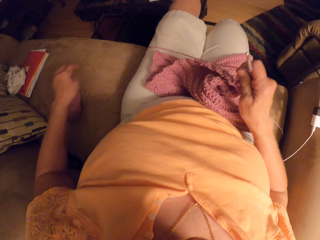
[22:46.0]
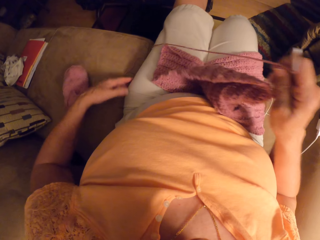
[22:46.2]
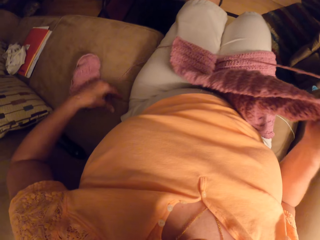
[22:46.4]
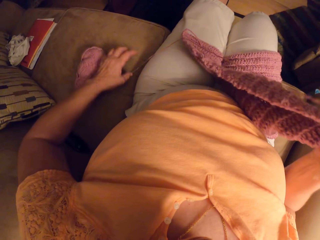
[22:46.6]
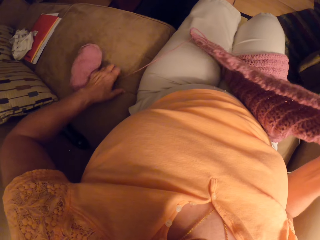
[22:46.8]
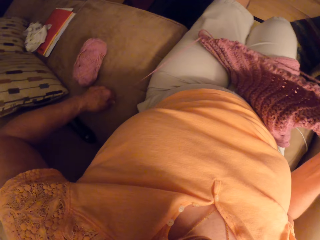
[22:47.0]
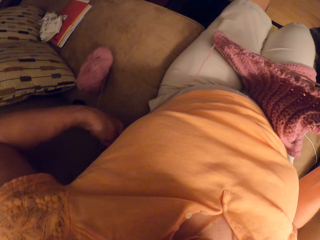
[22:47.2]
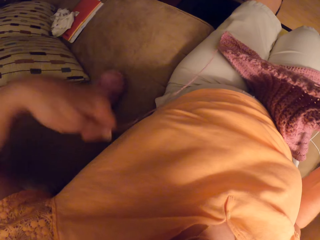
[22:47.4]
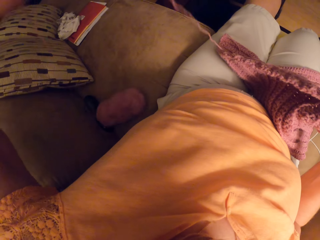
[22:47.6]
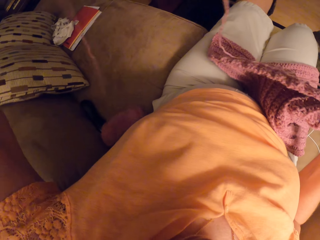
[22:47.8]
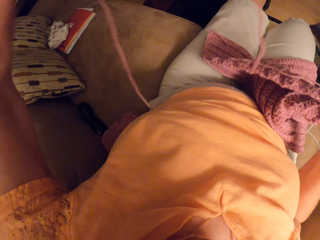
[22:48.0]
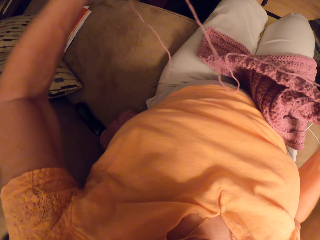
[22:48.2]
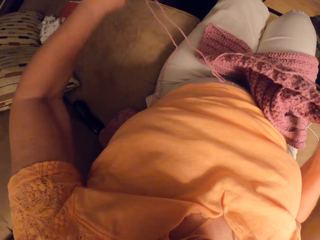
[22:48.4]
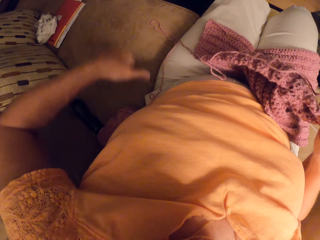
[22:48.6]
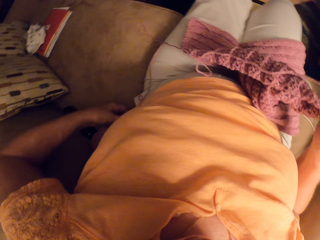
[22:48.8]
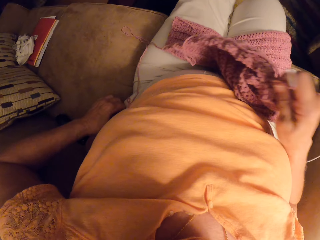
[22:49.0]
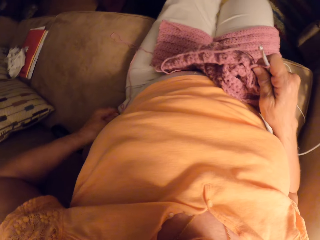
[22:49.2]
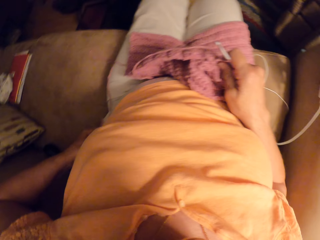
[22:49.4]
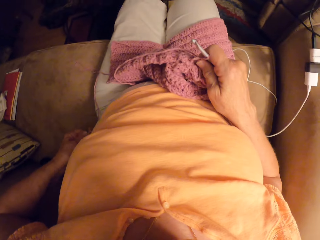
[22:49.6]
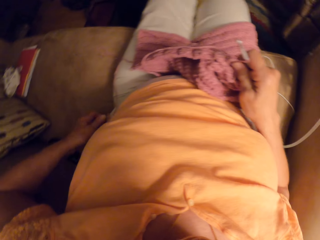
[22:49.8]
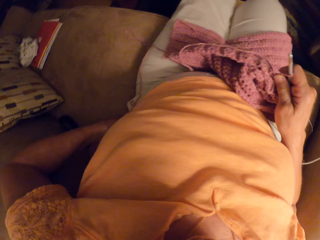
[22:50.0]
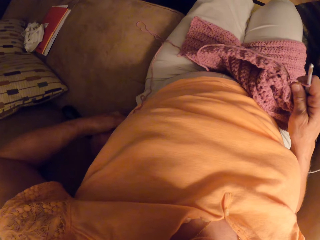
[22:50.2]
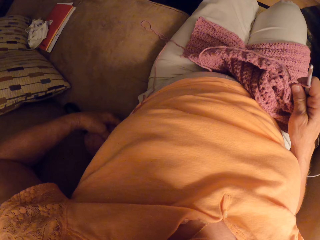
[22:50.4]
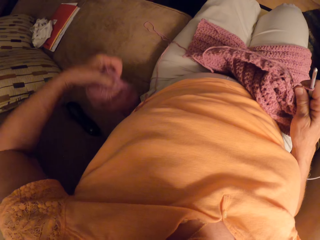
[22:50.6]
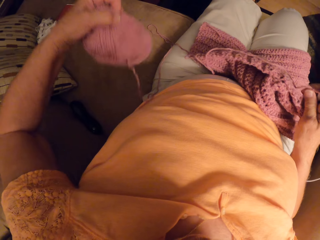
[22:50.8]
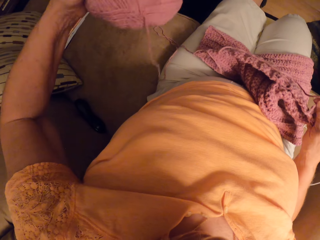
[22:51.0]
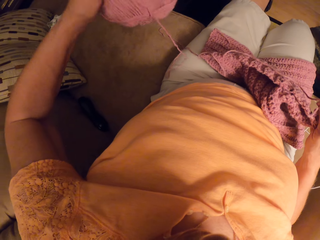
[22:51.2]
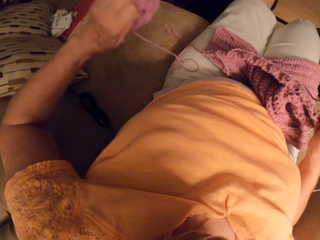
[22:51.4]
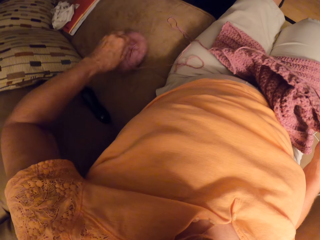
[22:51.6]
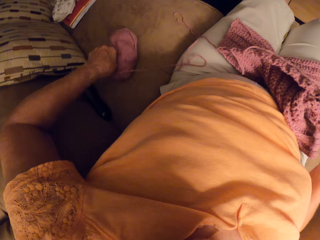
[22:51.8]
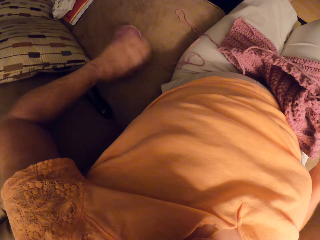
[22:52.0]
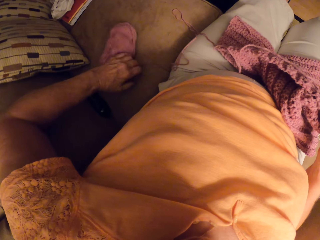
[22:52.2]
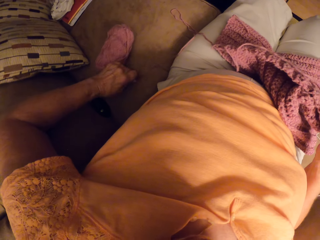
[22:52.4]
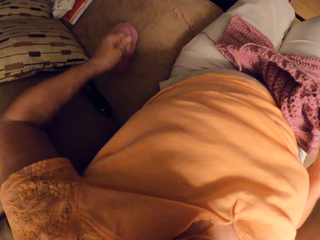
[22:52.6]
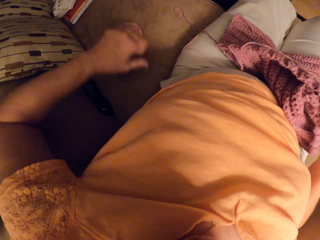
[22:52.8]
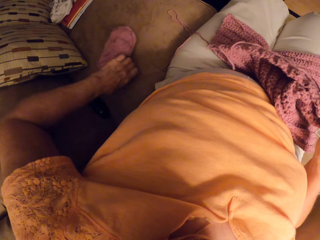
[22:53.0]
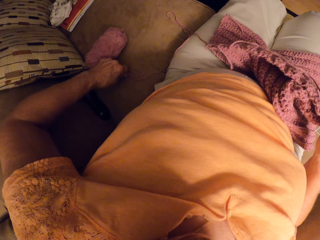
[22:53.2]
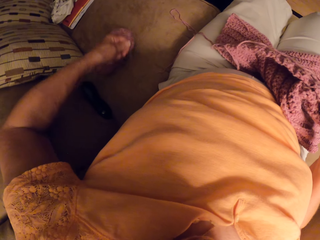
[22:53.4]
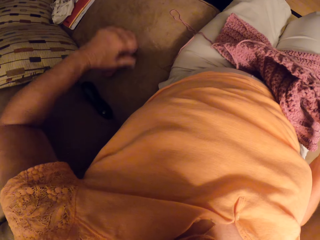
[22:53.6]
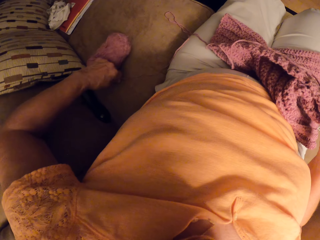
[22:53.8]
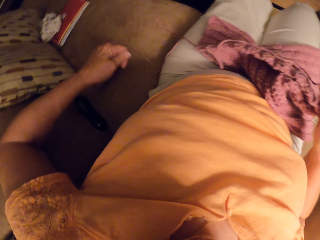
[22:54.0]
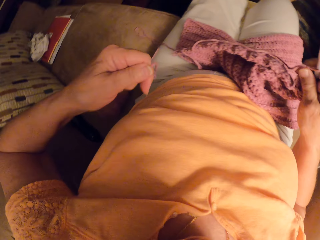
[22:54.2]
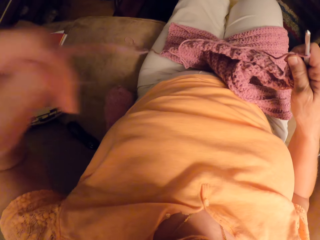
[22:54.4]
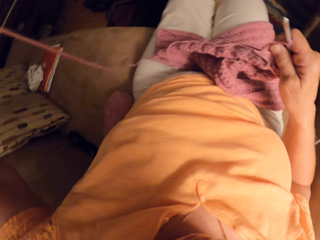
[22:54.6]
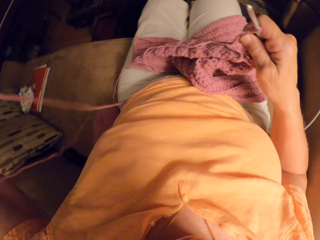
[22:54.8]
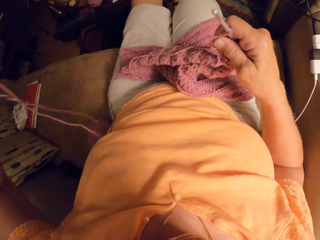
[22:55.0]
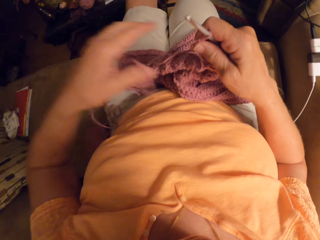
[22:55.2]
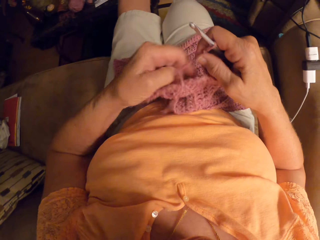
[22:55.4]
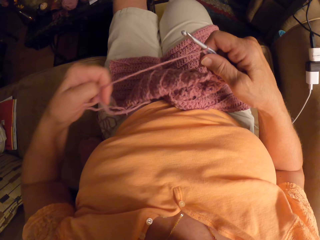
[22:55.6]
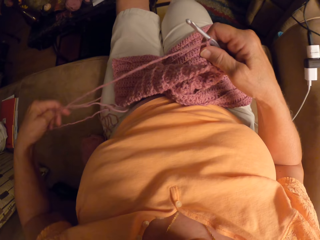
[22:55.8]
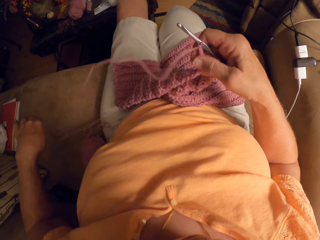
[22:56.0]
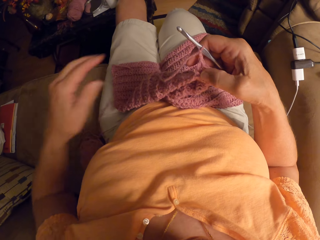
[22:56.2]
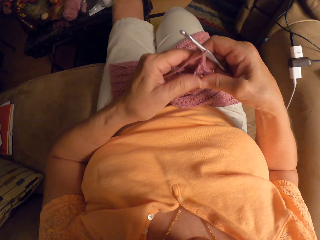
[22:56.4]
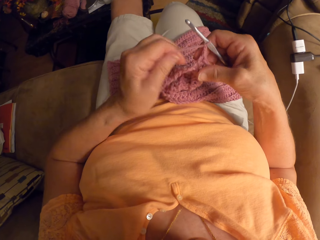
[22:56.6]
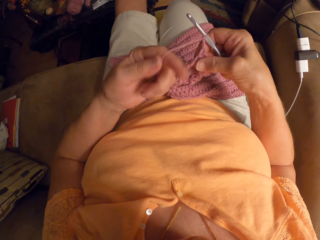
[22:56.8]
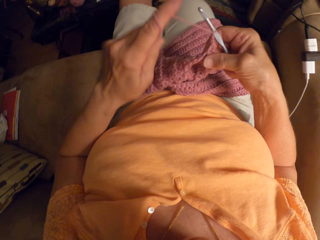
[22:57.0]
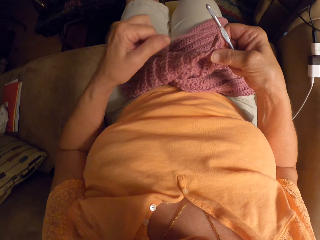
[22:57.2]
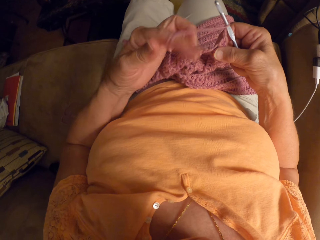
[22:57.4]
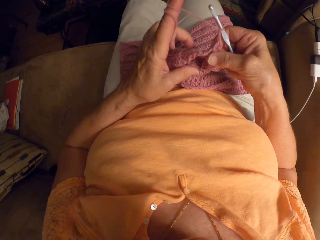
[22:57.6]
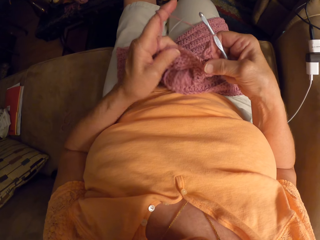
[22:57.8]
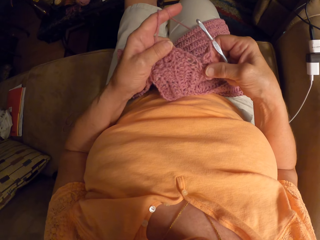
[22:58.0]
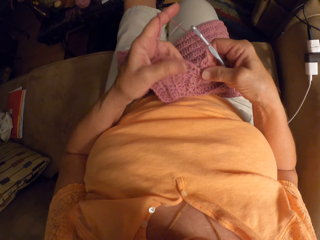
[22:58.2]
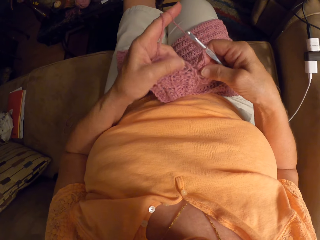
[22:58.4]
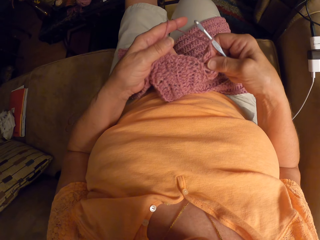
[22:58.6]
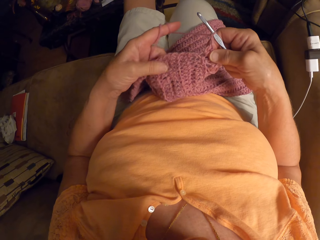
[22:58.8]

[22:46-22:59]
The camera wearer drops the yarn on a couch. She unfolds the thread. She pulls the strand of the yarn. She lifts the yarn on the couch and drops the yarn on the couch. She pulls the strand of the yarn. She rolls the strand of the yarn on her finger.

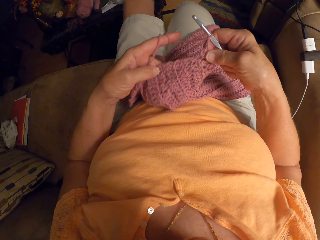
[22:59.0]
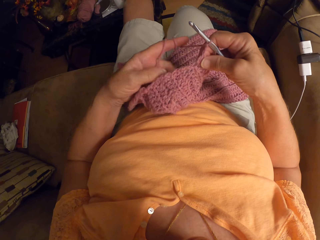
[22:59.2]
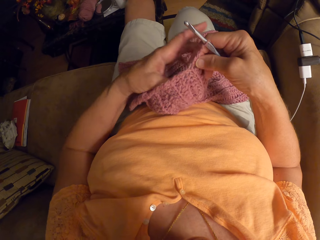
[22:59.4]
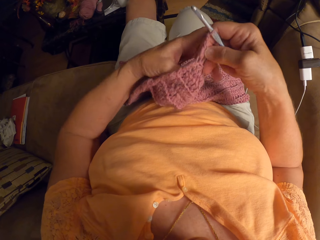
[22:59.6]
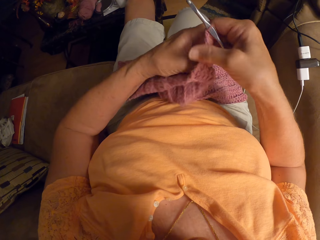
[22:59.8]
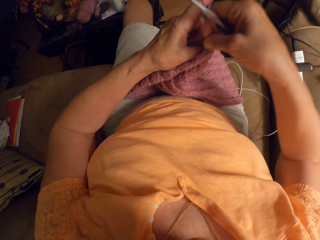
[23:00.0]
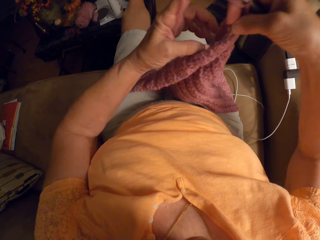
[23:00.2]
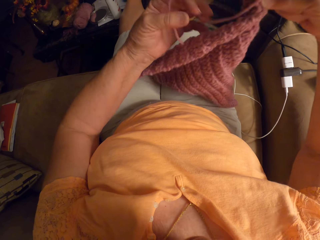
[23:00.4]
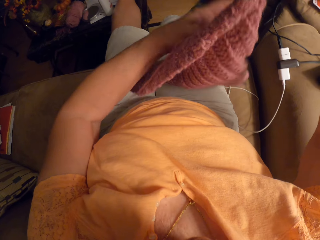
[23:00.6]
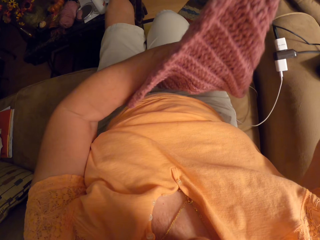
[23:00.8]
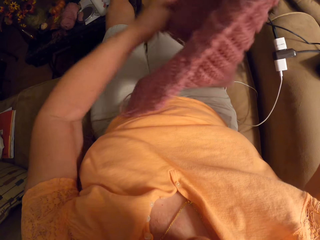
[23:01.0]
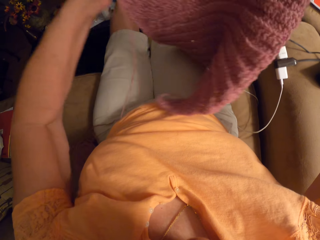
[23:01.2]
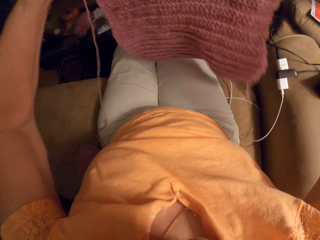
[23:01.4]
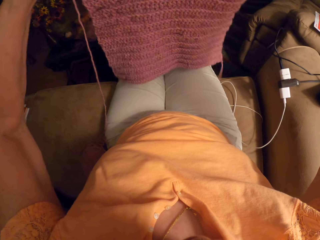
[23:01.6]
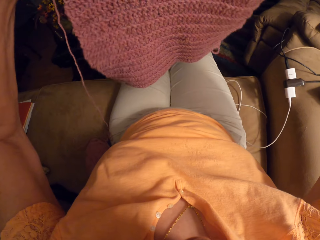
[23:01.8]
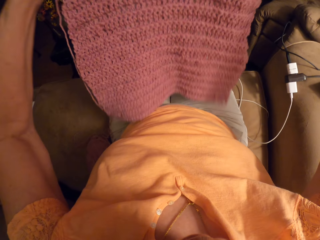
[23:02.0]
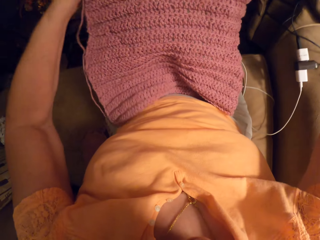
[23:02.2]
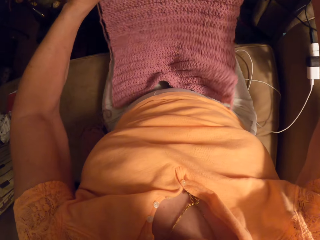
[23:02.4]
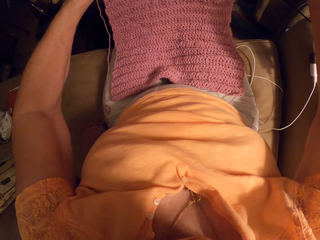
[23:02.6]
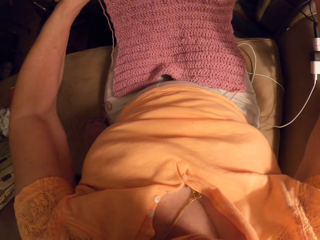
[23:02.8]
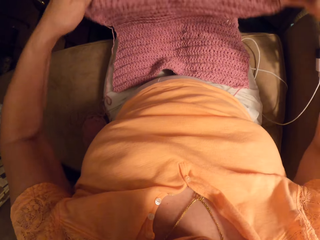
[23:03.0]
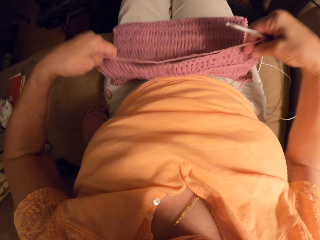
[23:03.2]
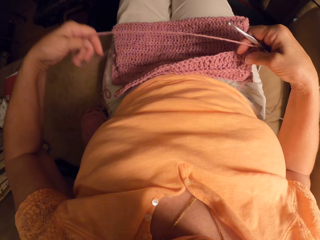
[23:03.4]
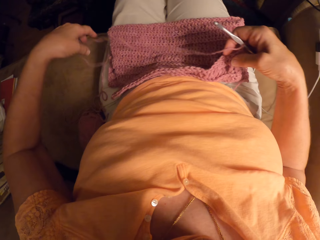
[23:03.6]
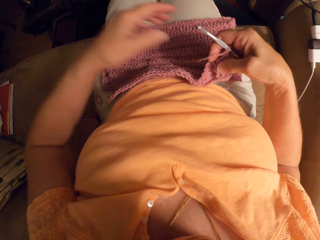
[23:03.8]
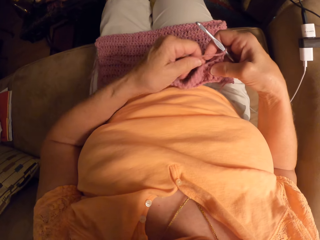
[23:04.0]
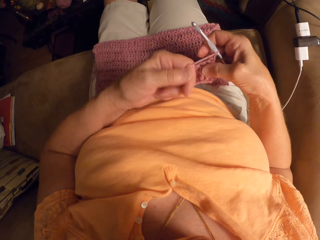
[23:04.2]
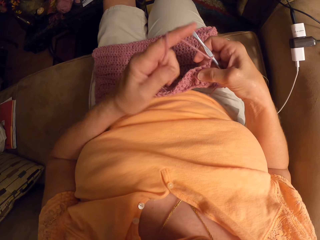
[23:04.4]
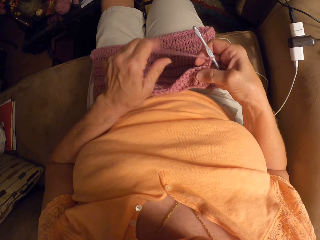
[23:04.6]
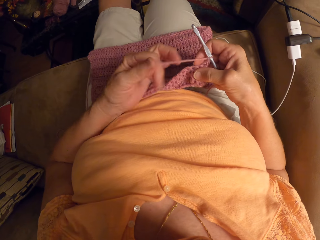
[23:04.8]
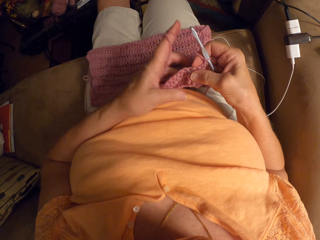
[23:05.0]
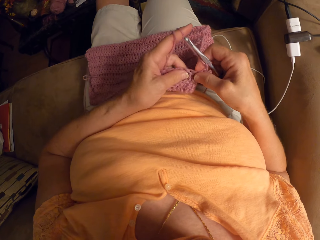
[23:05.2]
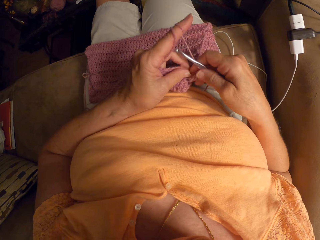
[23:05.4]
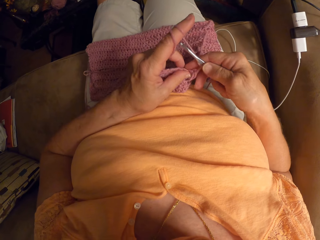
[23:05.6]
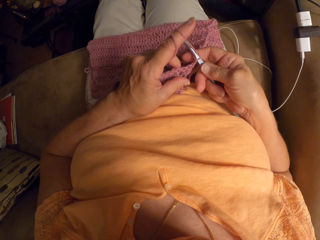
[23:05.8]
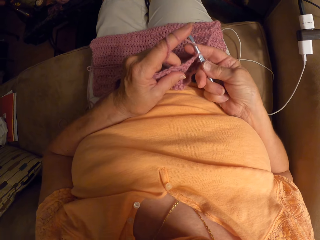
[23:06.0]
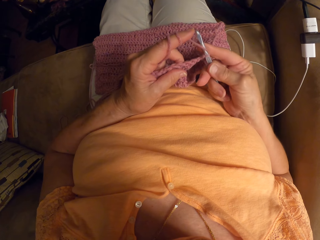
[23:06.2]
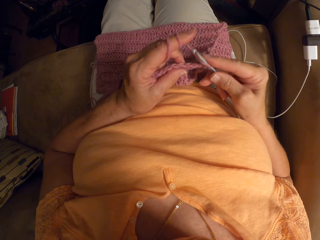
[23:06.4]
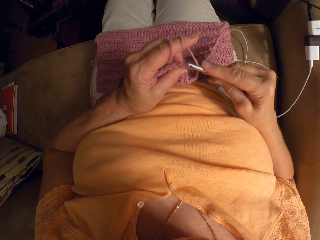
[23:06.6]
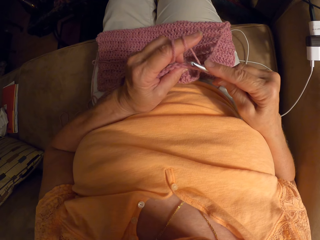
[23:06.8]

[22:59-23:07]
The camera wearer adjusts the crochet. She lifts the fabric and turns the fabric. She rolls the strand of the yarn on her finger. She continues weaving.
